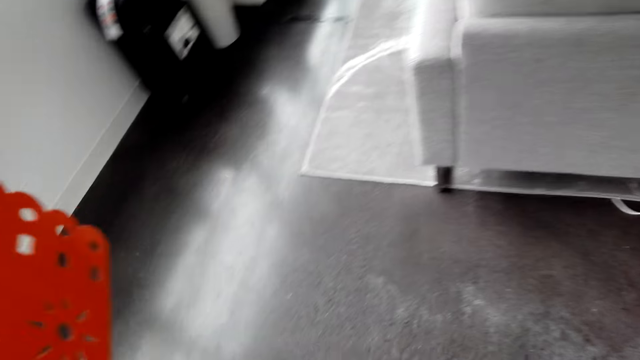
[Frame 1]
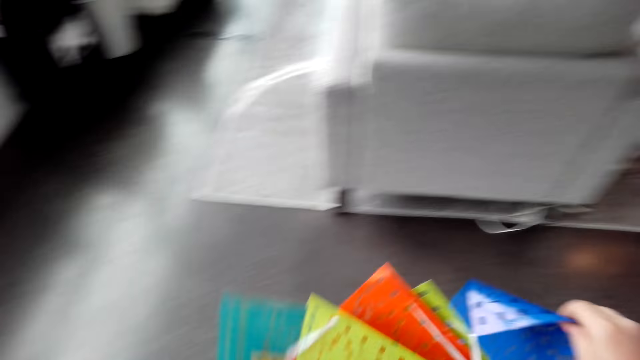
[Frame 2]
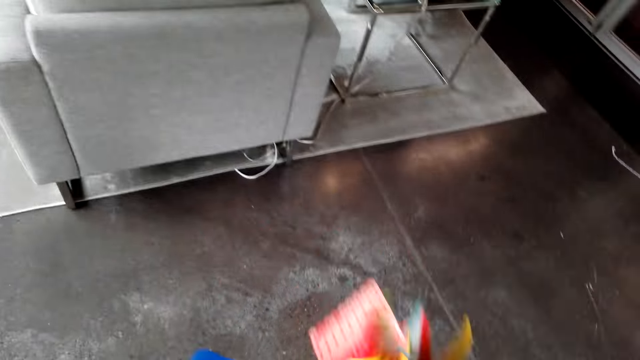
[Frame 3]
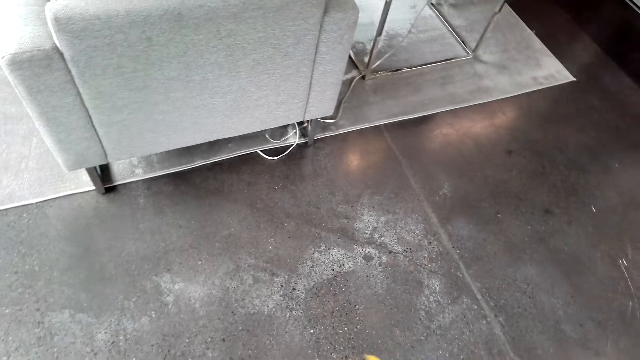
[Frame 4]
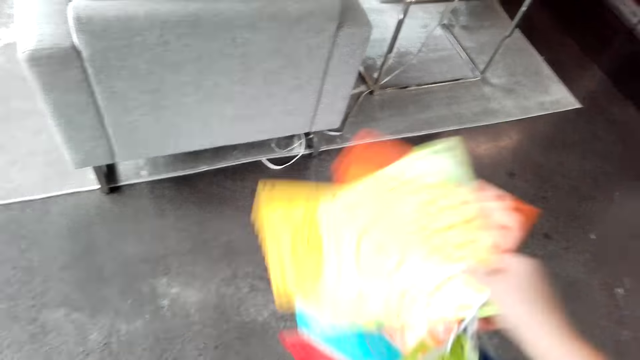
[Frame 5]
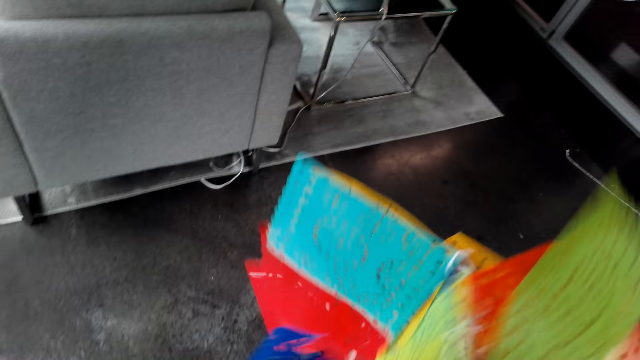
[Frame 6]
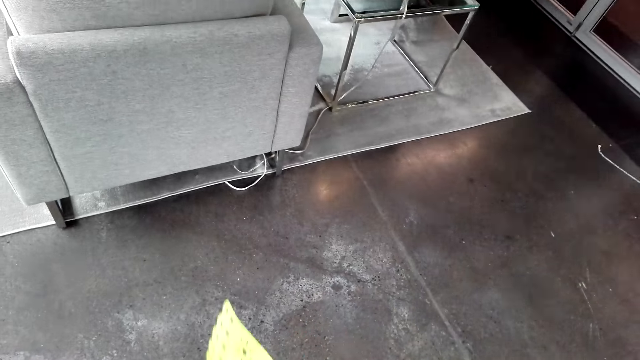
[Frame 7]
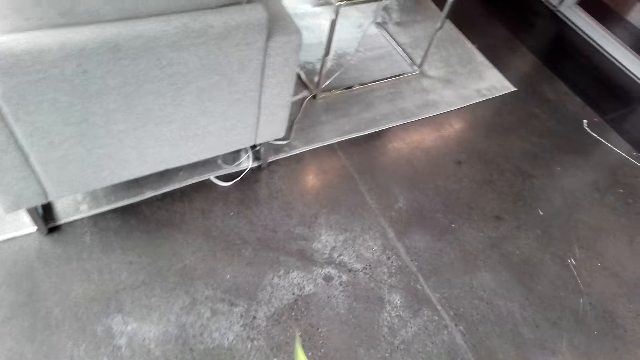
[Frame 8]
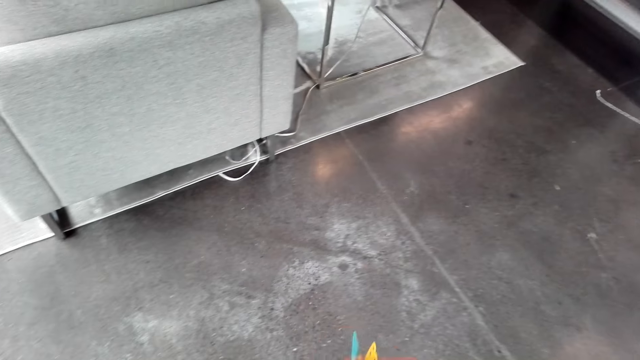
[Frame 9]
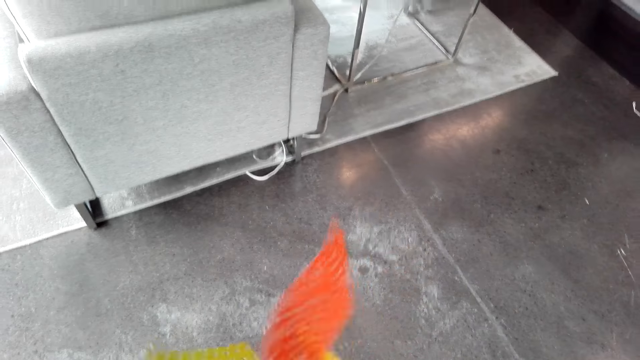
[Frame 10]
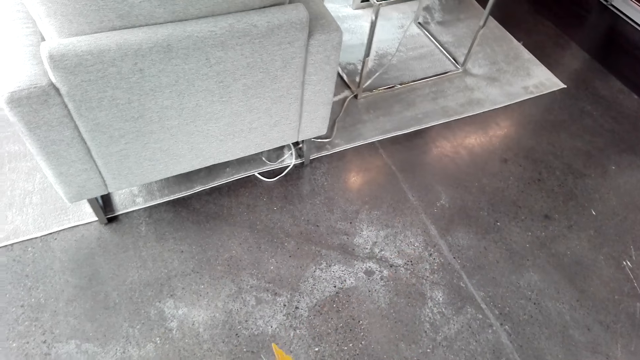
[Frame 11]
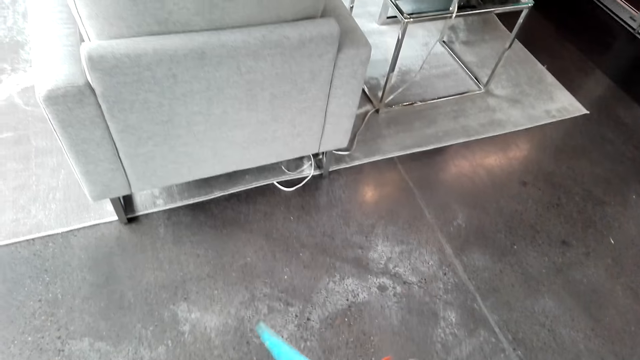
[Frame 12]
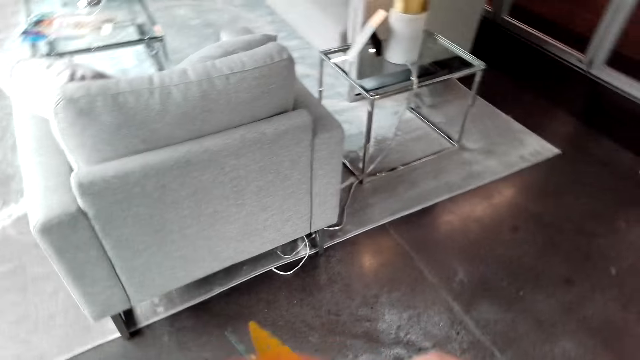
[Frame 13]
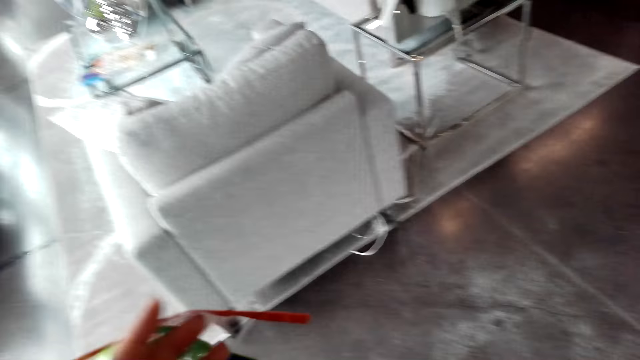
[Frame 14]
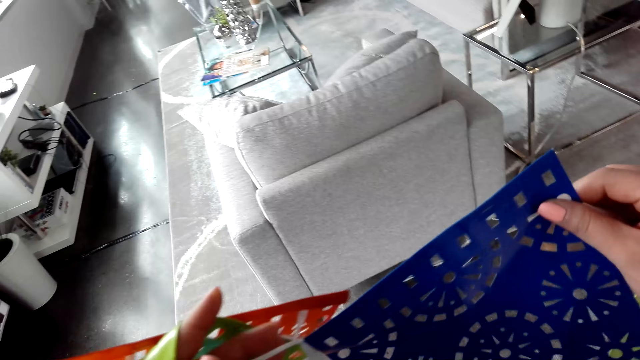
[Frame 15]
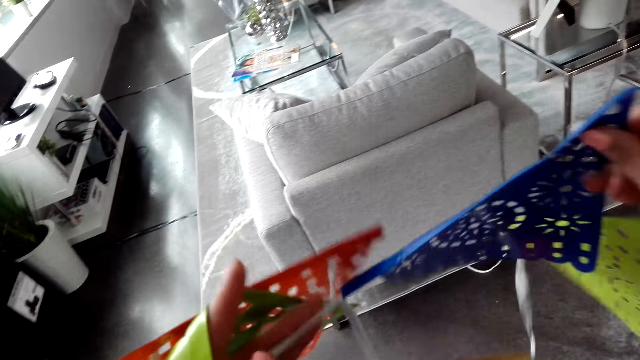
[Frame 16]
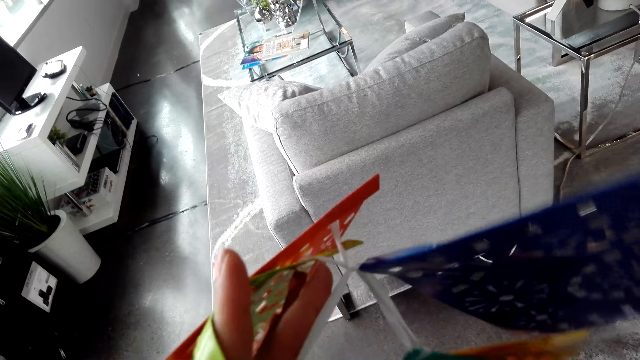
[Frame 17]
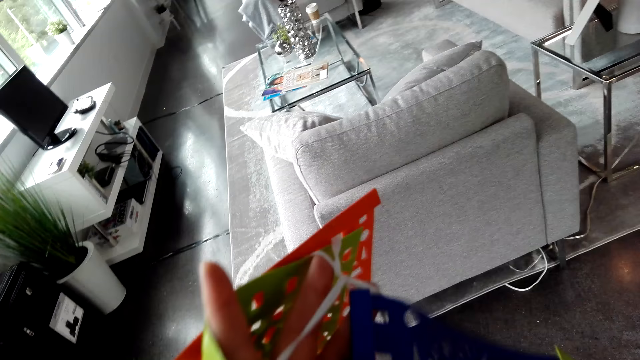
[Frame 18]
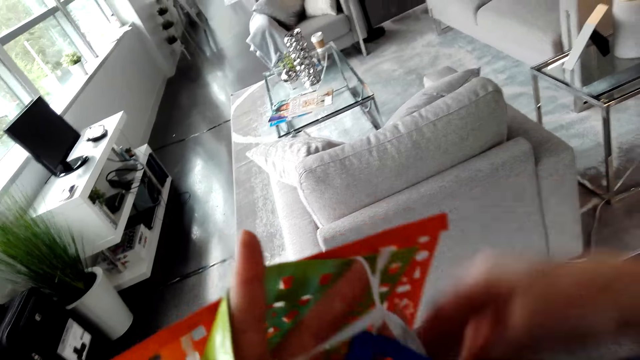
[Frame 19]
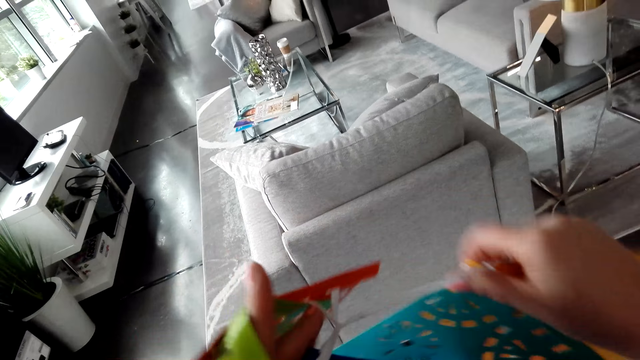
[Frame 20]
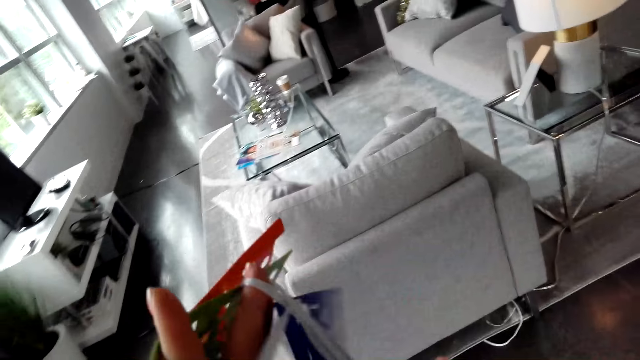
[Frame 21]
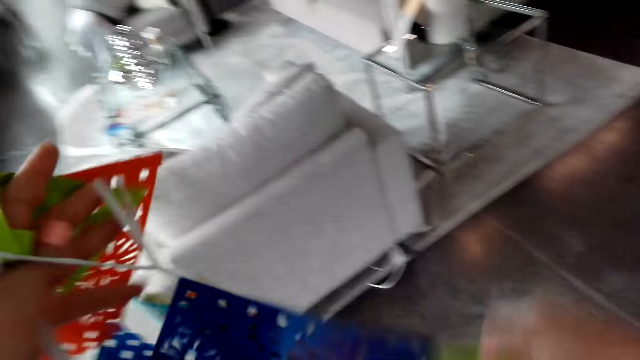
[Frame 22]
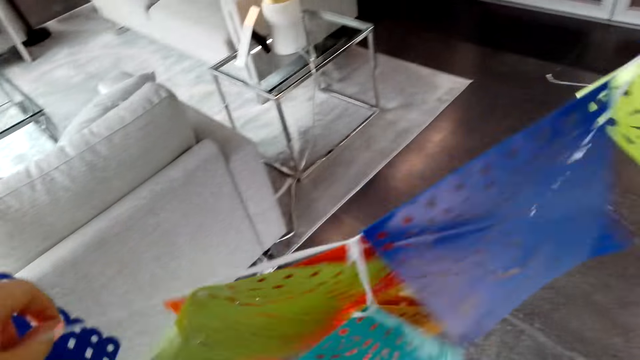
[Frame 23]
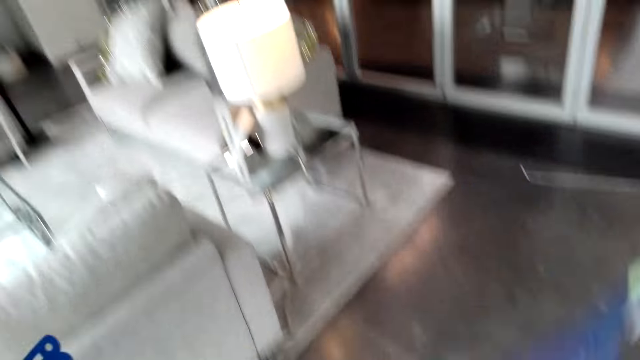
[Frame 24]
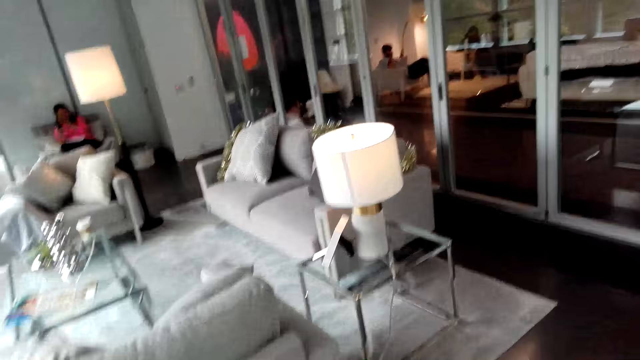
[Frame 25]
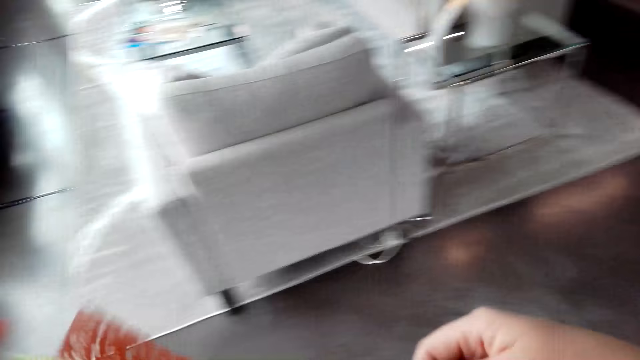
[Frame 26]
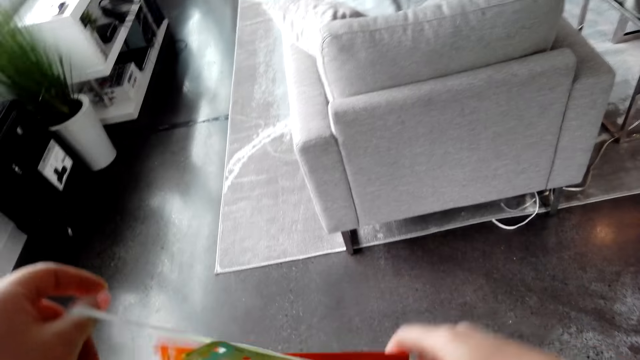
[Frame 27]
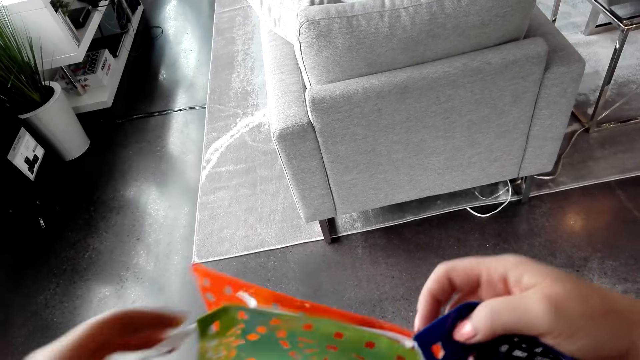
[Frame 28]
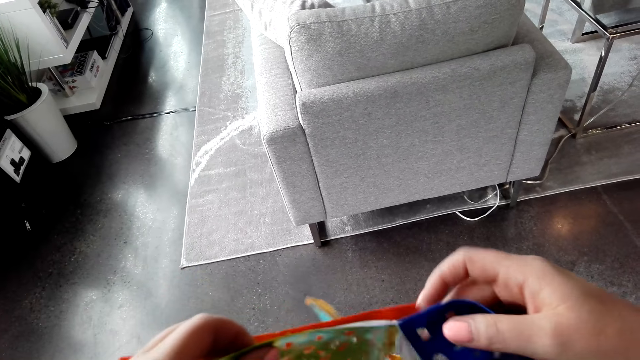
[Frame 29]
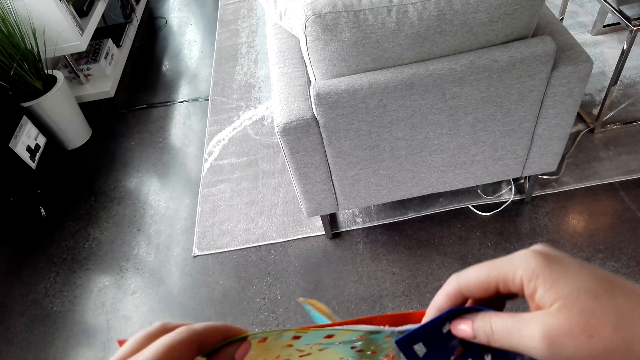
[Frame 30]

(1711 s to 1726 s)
The camera wearer aligns a decorating item.

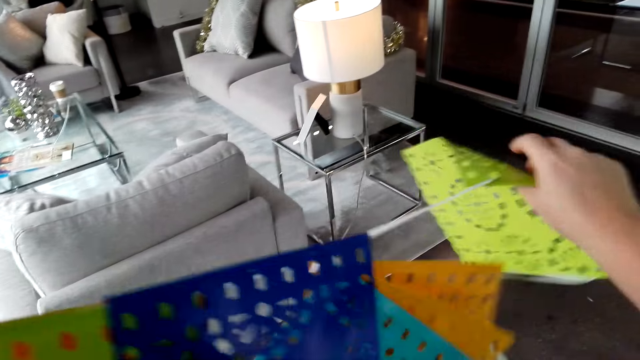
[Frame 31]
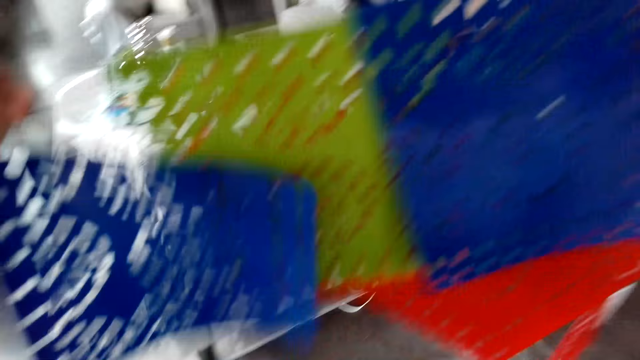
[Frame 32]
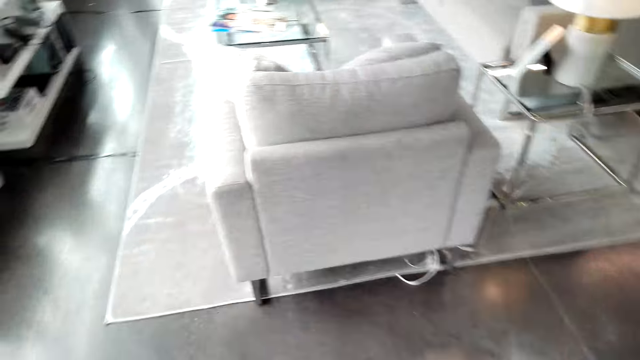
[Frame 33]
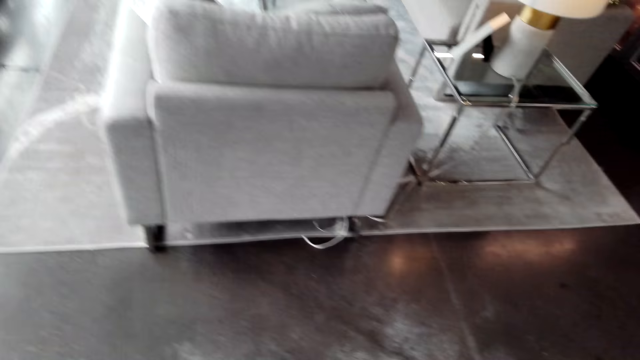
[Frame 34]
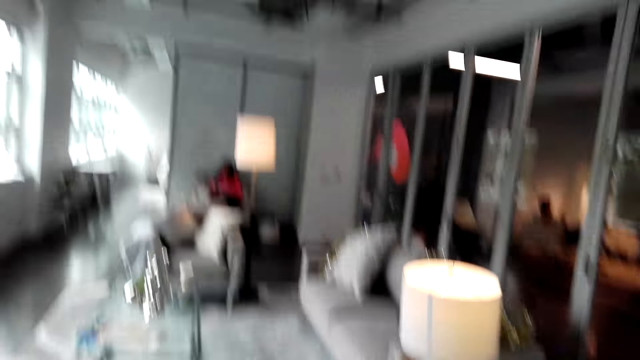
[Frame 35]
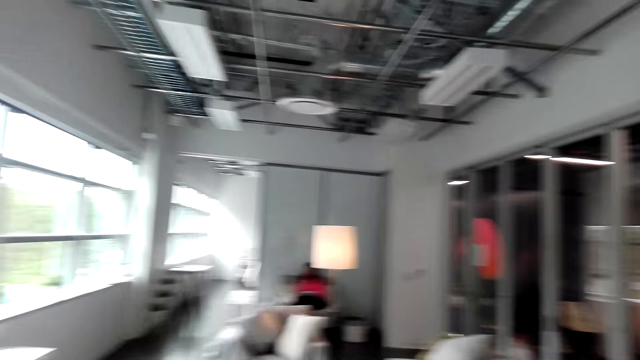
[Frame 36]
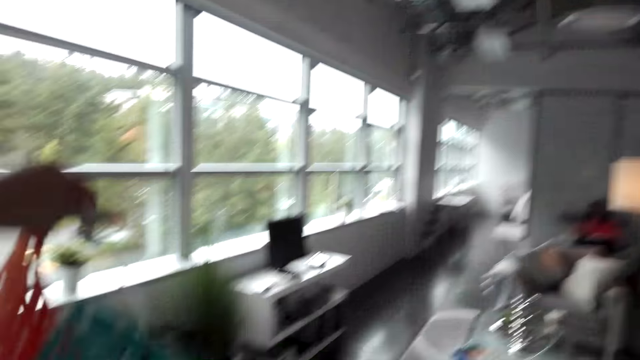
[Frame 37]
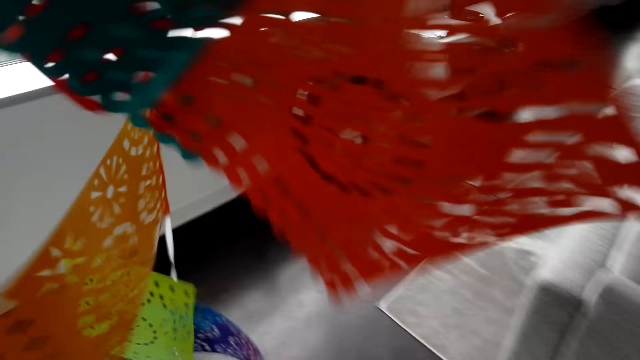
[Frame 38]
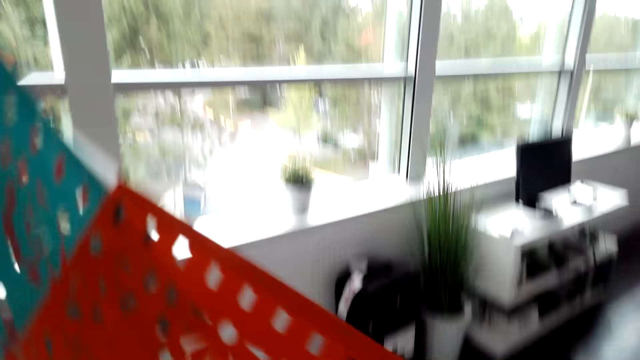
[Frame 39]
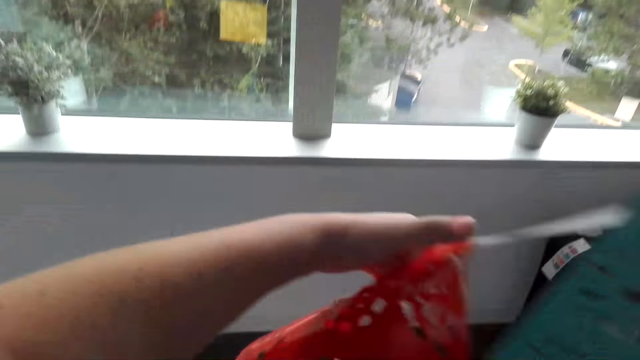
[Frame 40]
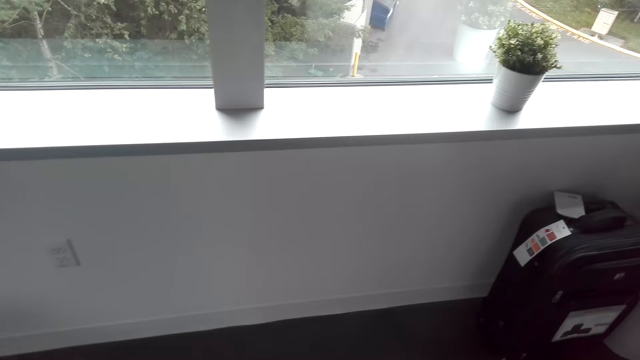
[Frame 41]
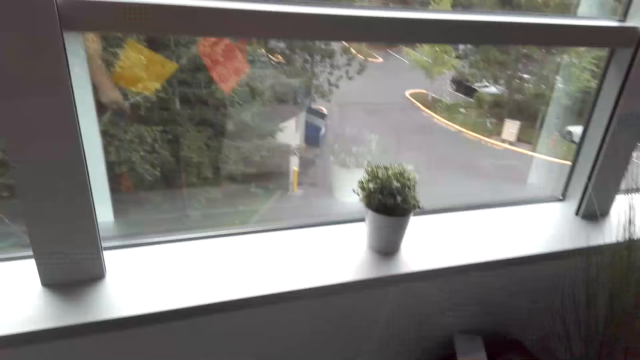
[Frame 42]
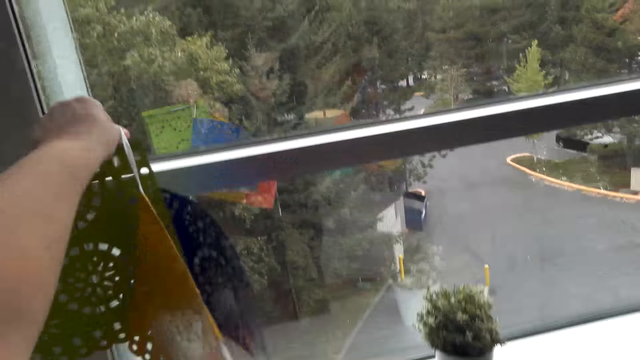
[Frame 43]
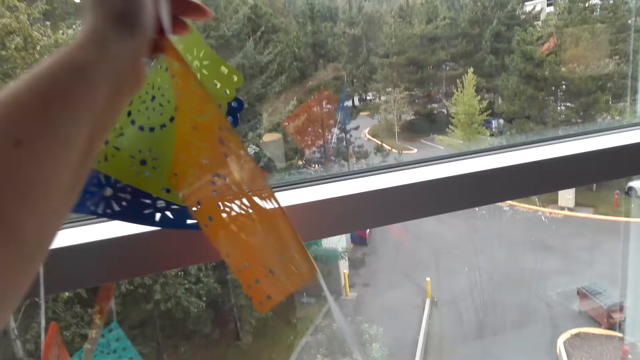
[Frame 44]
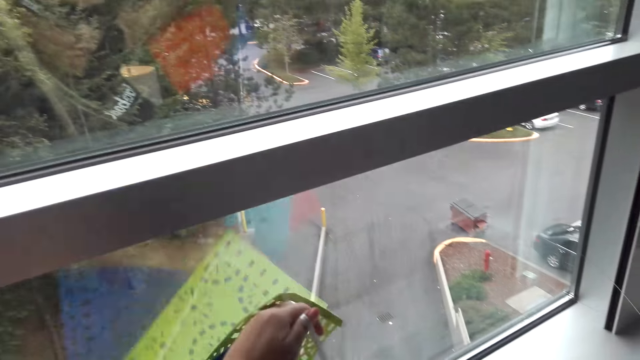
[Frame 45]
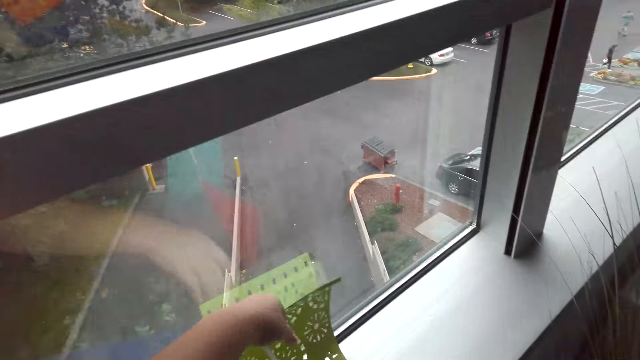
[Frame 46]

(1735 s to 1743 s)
The camera wearer walks in the room.
